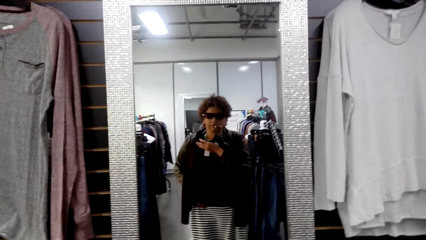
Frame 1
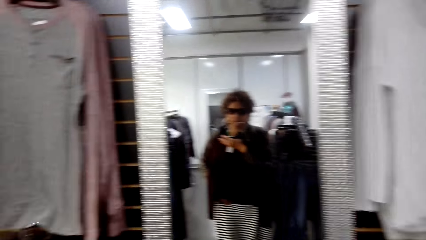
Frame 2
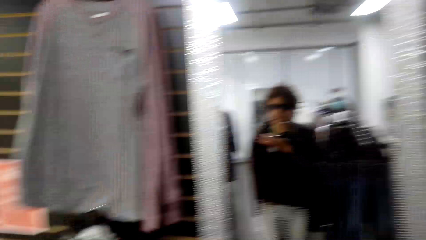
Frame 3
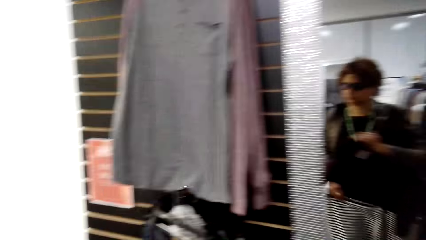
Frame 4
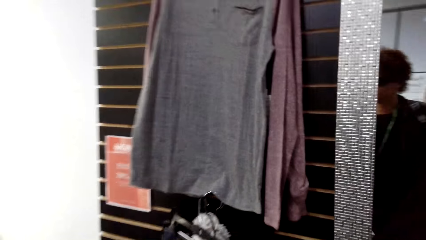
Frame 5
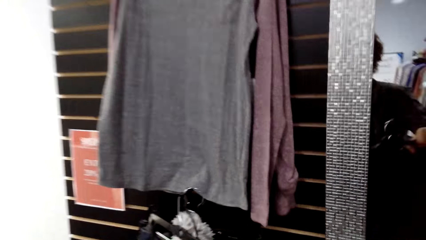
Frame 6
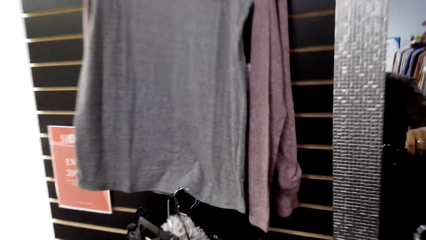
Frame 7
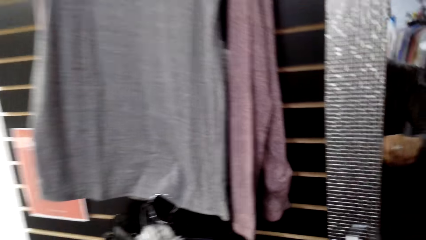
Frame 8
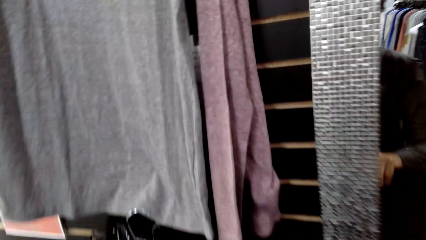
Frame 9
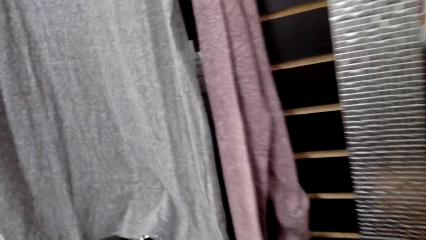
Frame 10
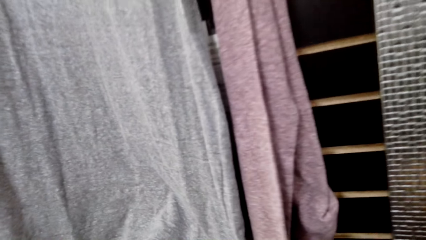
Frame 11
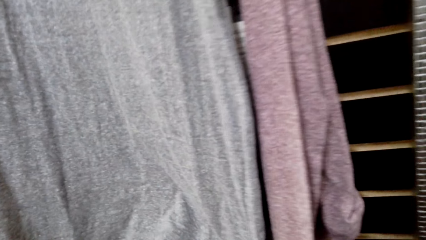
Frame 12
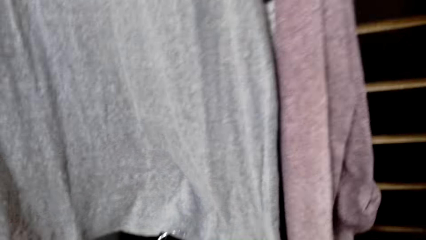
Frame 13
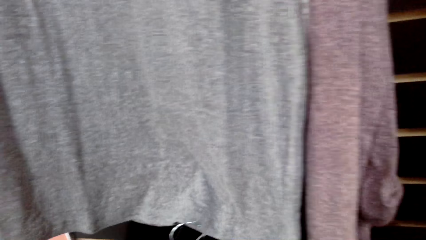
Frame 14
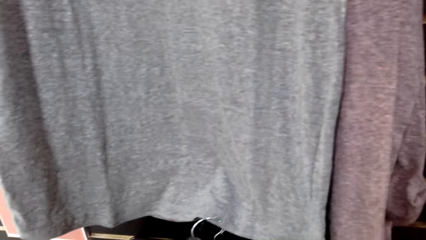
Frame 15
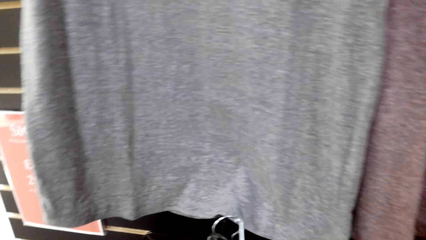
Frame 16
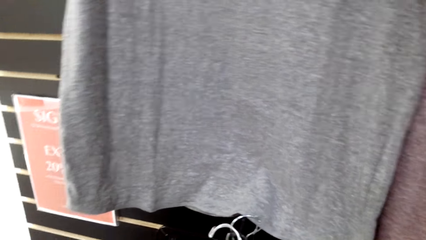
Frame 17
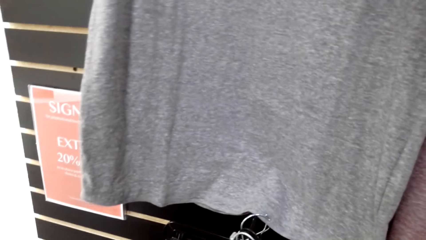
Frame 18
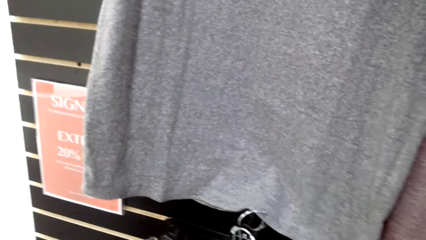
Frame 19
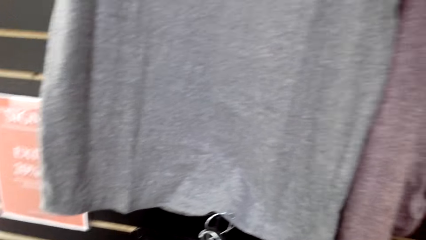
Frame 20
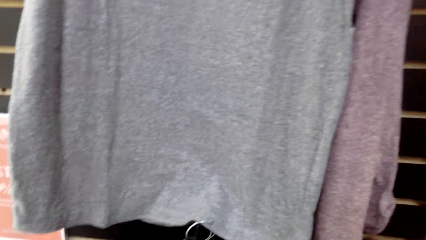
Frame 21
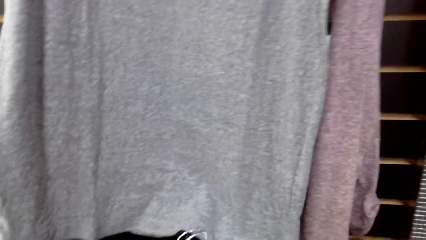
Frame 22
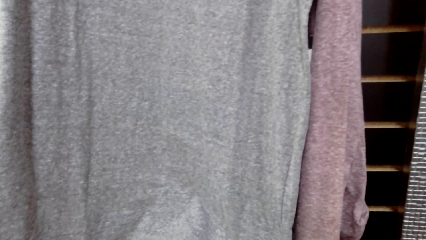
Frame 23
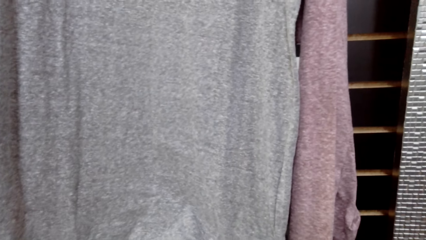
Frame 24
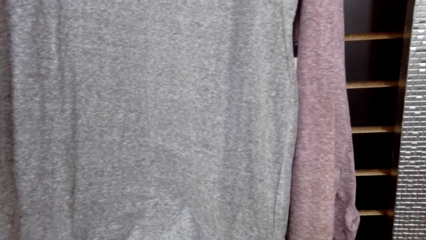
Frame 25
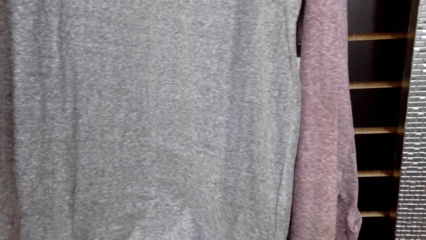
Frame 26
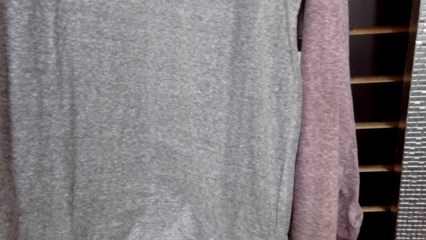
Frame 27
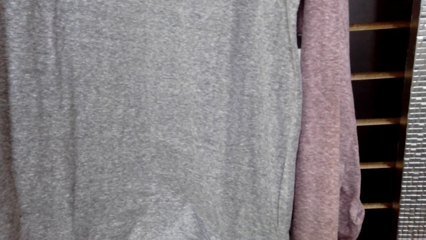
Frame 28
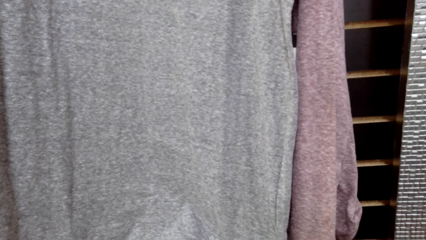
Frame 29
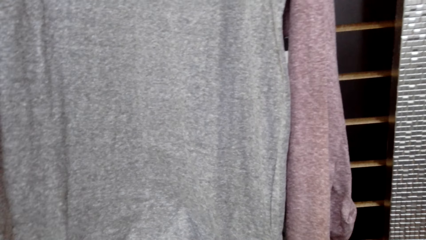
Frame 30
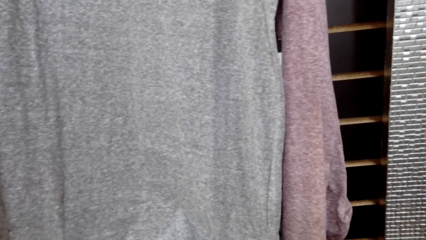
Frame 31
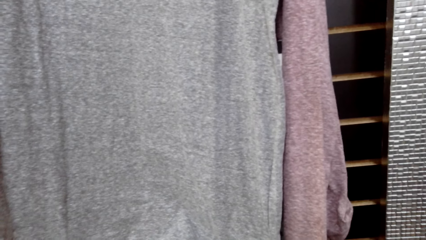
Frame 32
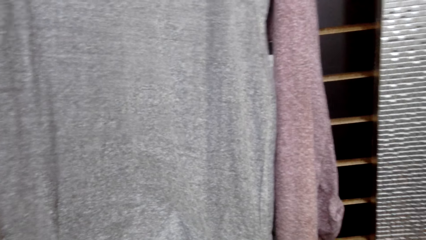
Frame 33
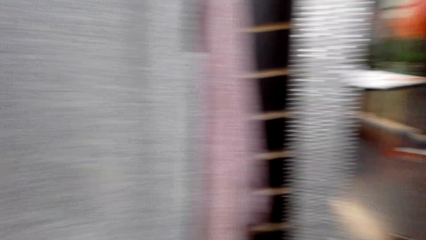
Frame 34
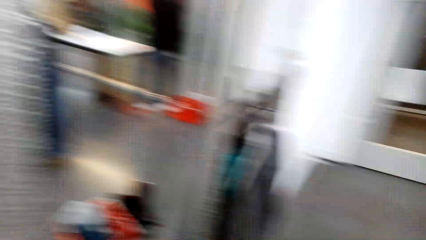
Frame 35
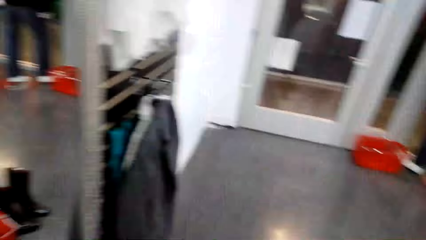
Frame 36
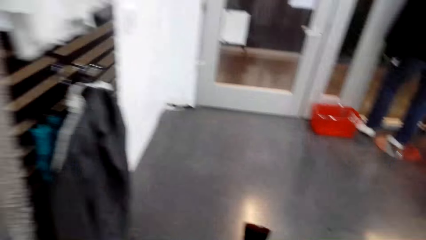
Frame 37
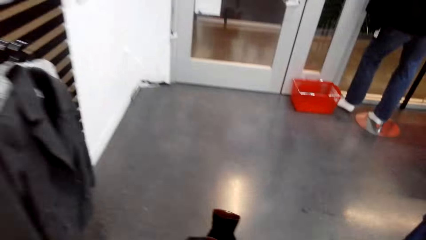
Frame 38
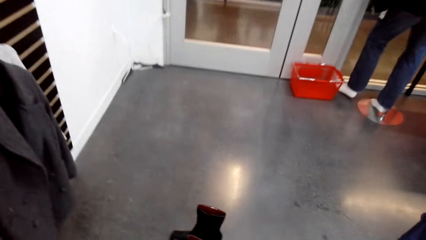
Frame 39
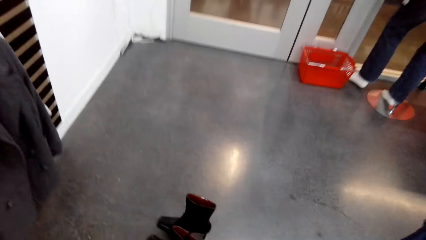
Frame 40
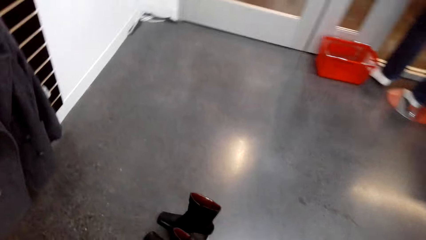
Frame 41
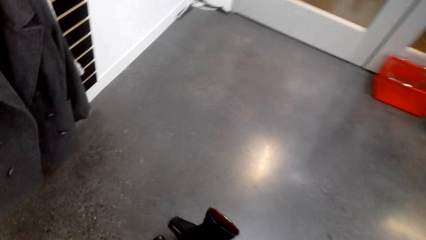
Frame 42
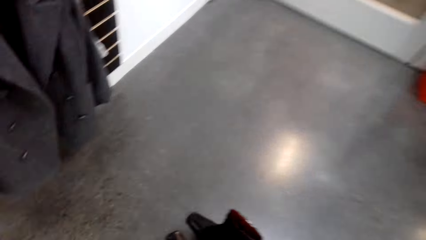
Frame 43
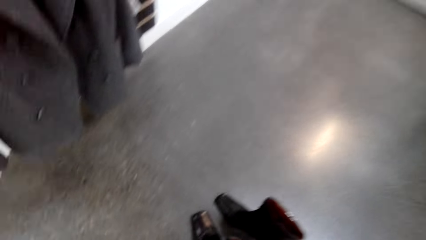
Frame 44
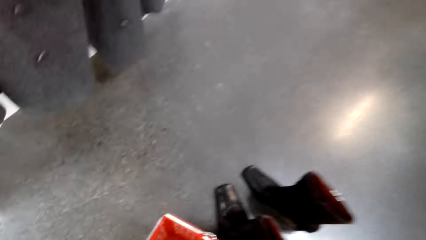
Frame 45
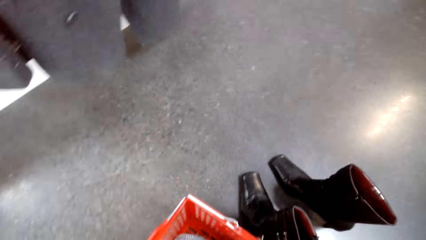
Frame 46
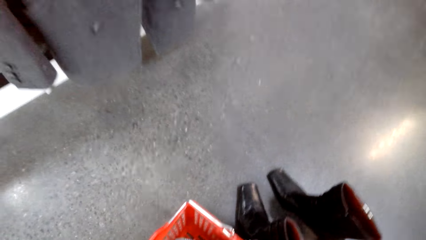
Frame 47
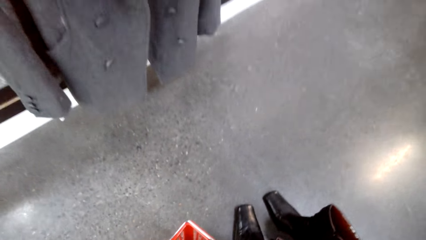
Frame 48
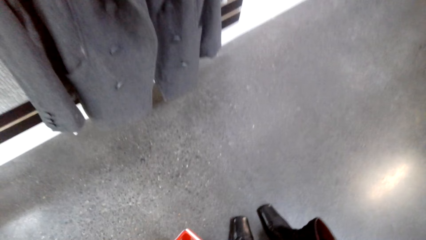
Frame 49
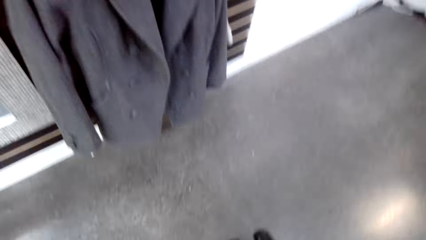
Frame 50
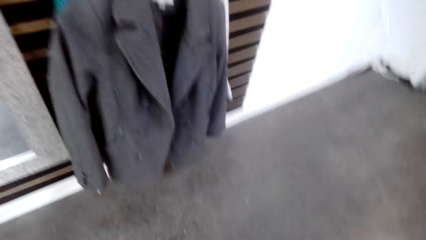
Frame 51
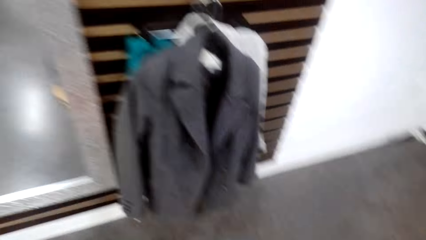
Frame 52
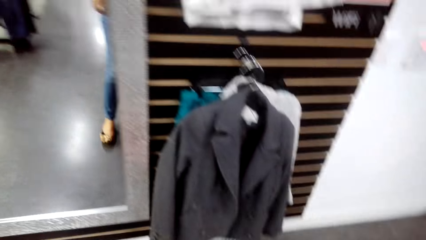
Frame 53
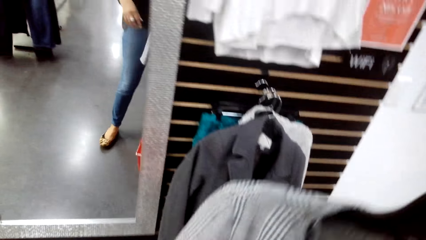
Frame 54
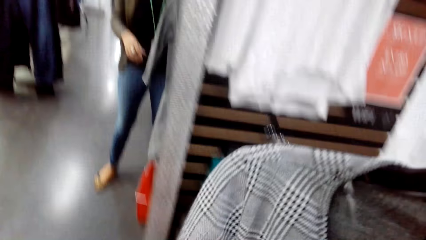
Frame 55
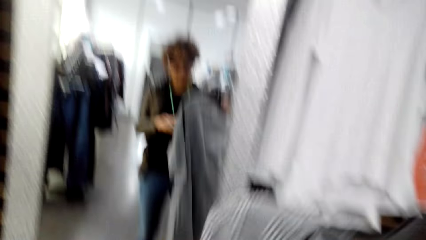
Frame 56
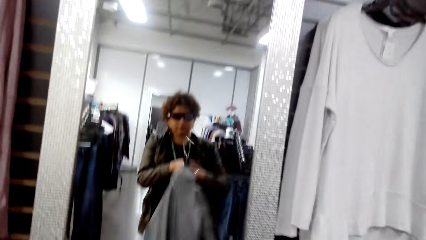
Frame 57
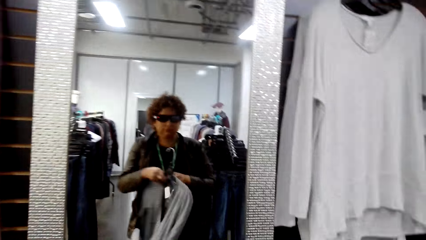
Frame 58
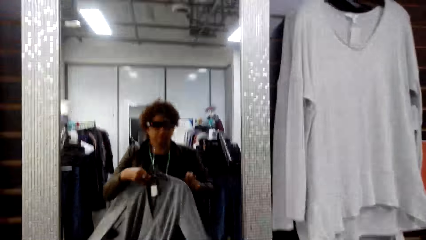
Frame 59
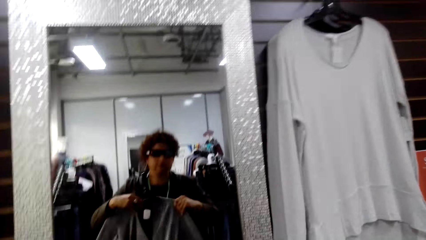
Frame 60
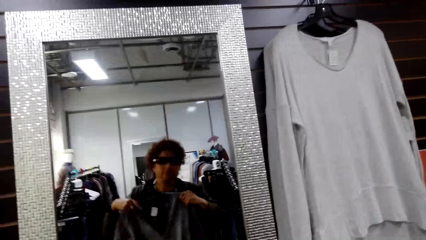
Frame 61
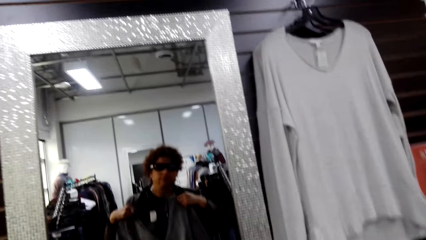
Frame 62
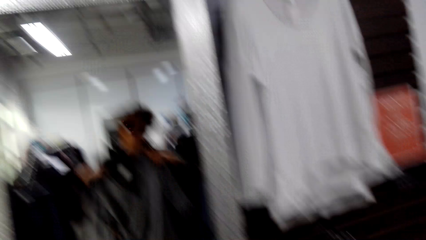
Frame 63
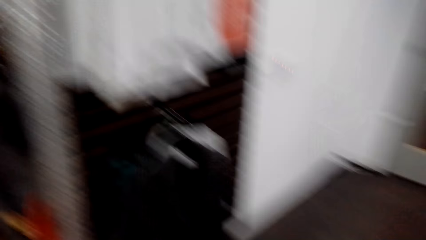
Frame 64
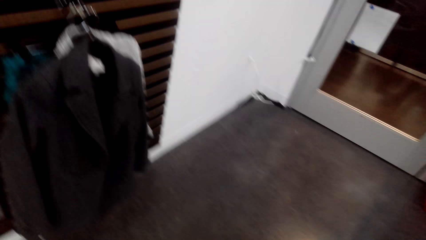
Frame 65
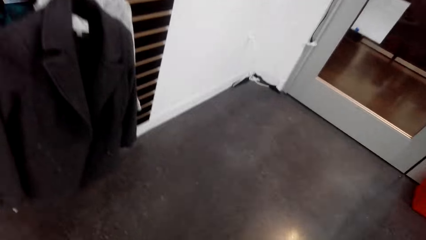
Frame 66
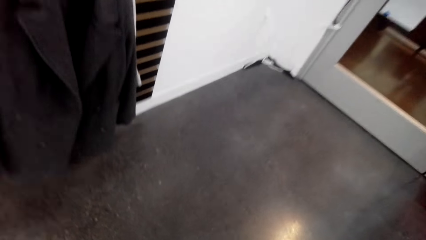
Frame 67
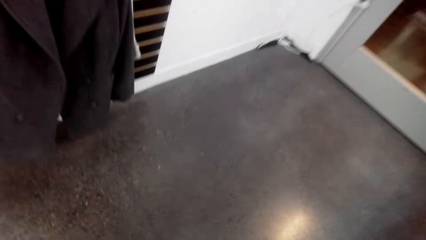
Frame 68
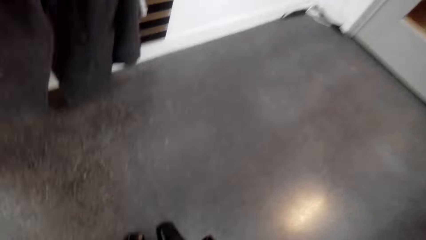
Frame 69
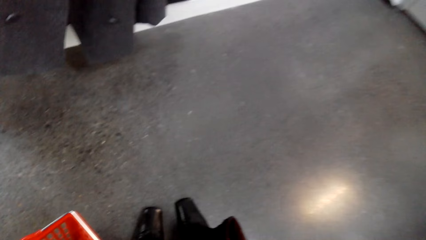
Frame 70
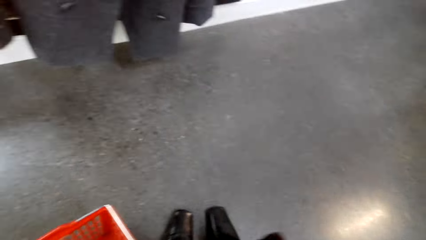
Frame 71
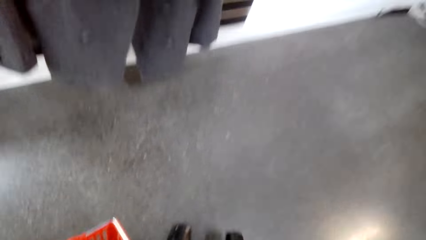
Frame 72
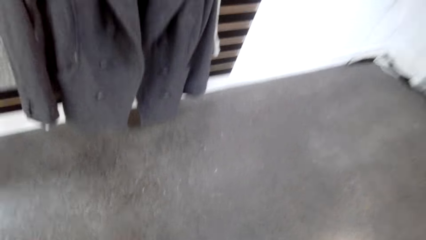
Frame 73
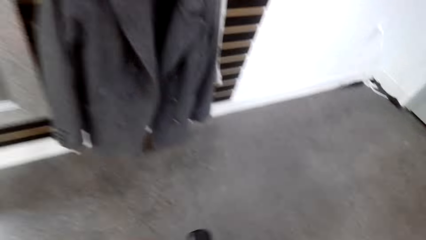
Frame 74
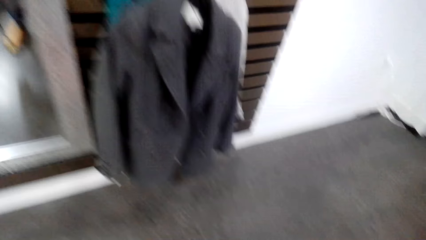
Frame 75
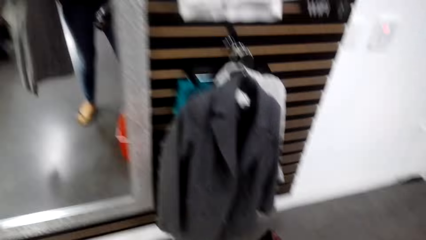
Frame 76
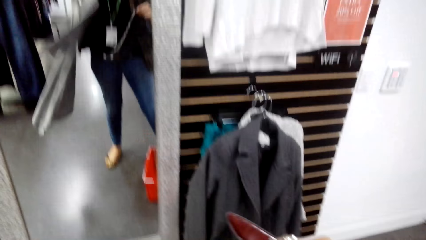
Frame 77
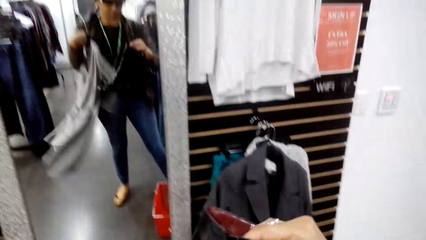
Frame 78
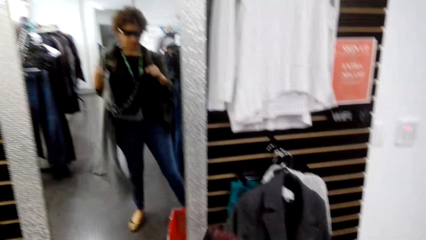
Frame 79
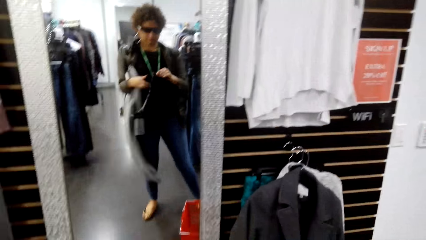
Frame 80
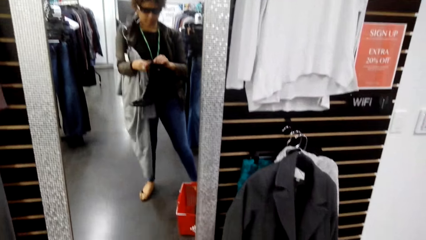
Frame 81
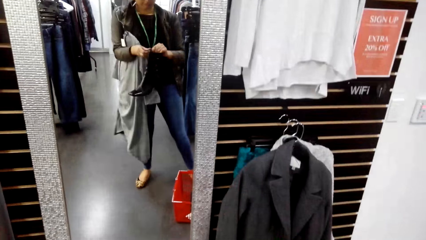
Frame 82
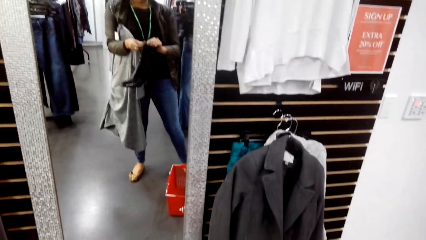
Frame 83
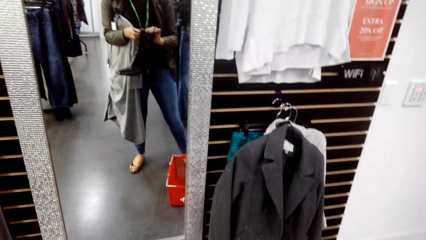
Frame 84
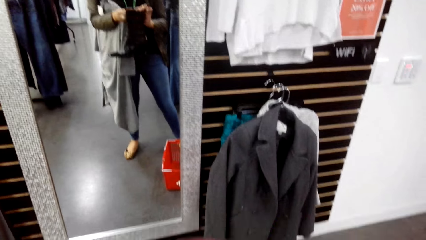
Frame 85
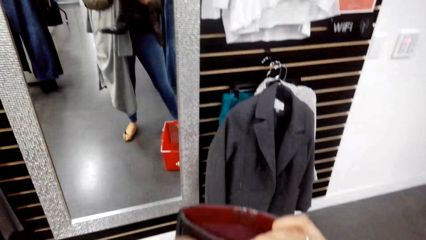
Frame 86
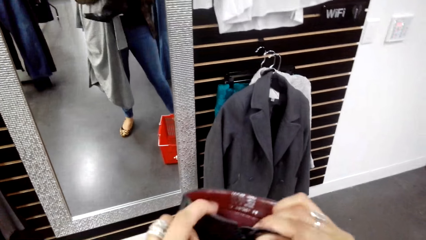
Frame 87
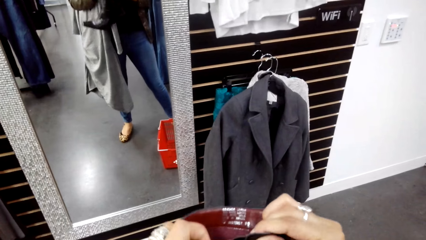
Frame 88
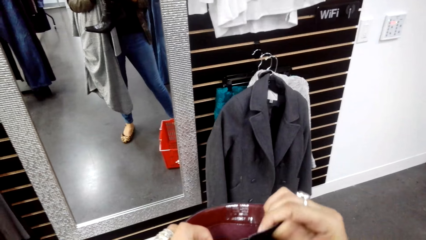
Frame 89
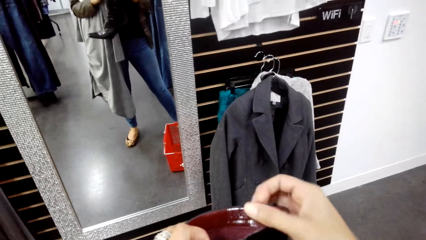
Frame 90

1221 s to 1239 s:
The camera wearer hangs the coat on the cloth line. They pick a cloth from the trolley. They look at the cloth on the mirror. They pick a boot from the floor. They hold the boot.
